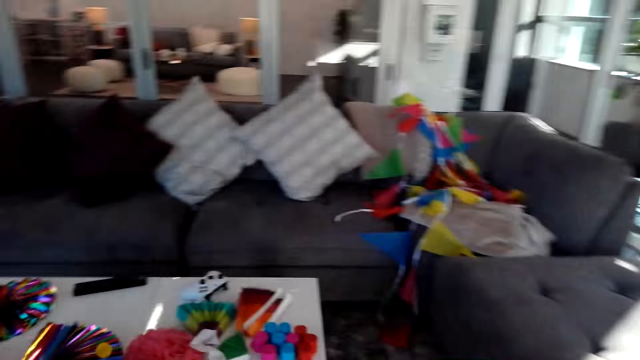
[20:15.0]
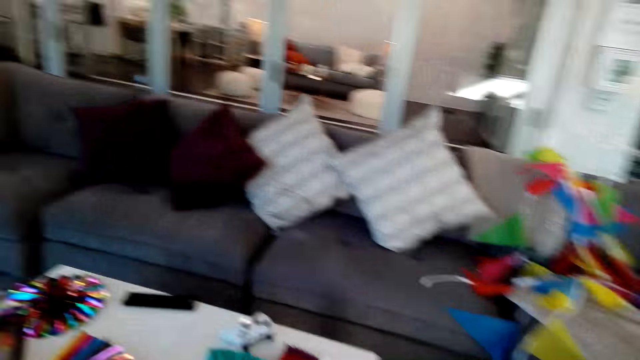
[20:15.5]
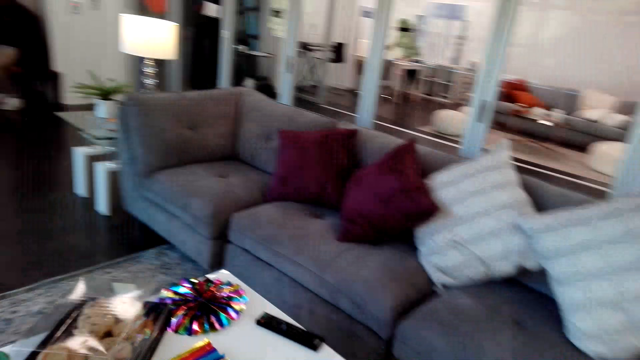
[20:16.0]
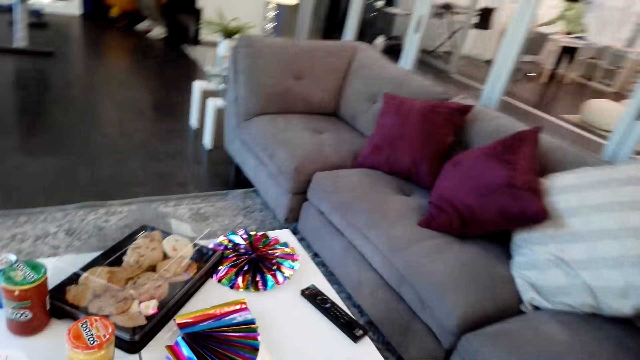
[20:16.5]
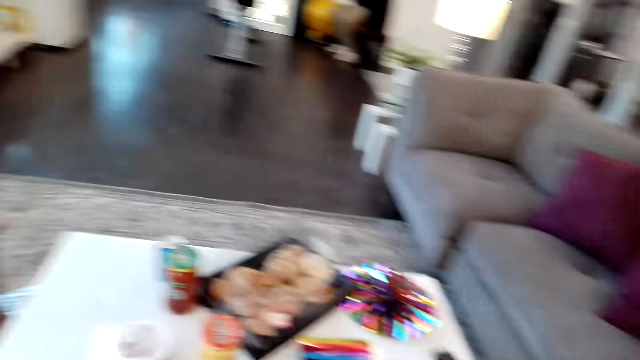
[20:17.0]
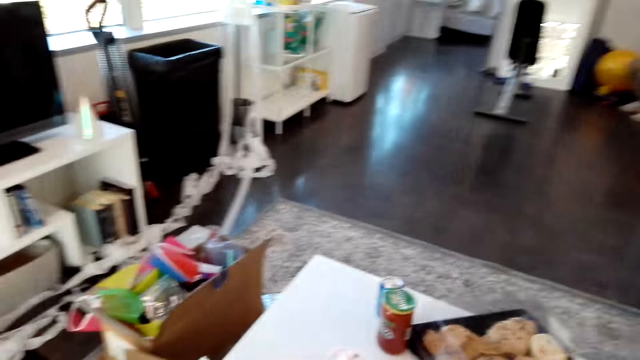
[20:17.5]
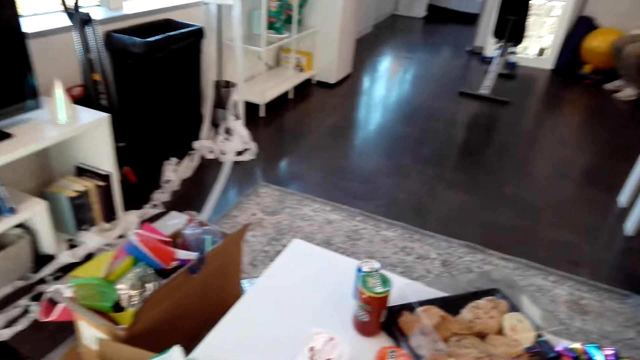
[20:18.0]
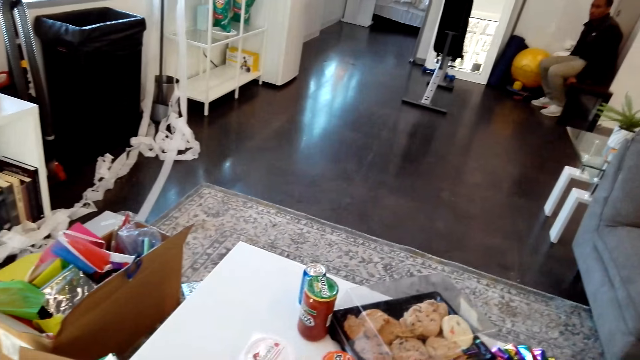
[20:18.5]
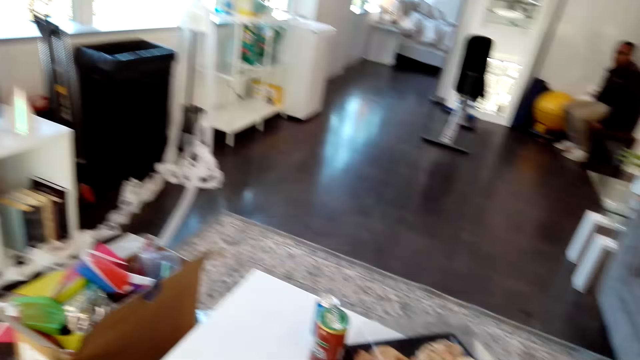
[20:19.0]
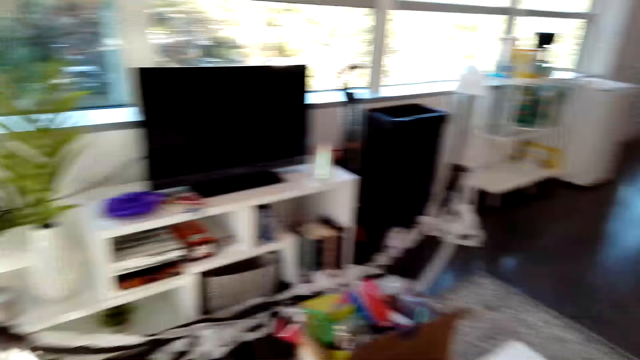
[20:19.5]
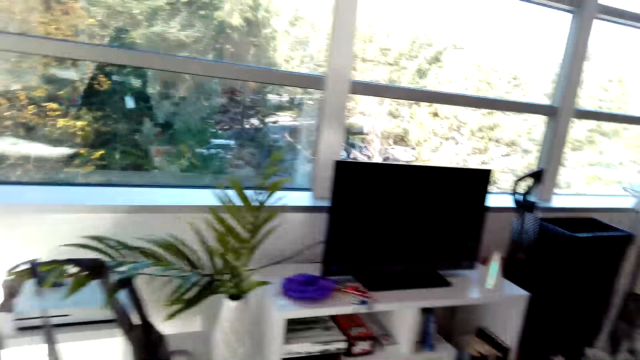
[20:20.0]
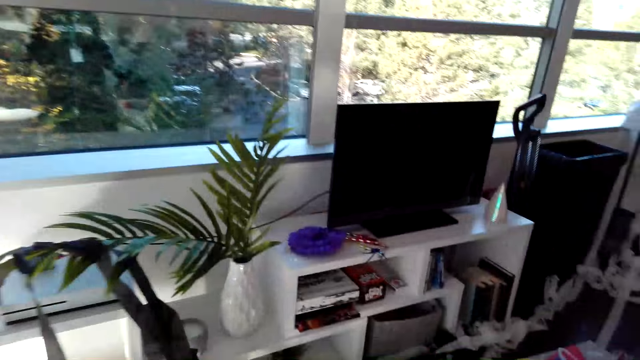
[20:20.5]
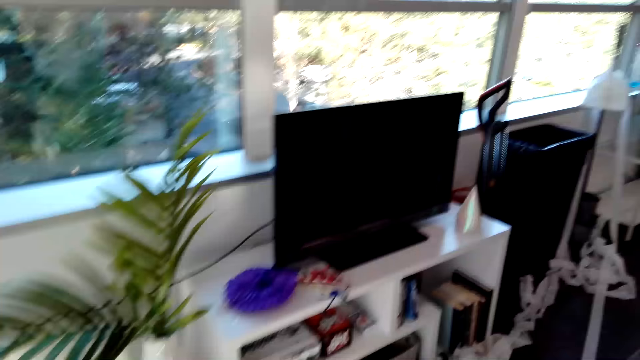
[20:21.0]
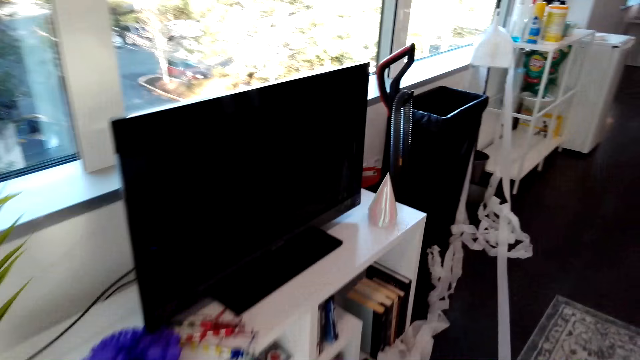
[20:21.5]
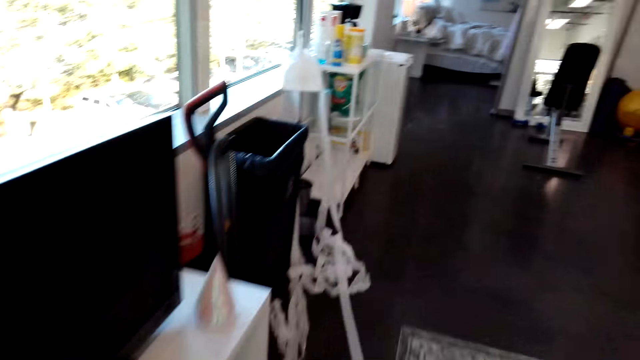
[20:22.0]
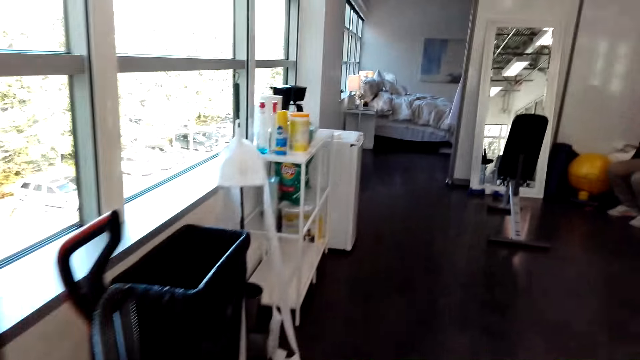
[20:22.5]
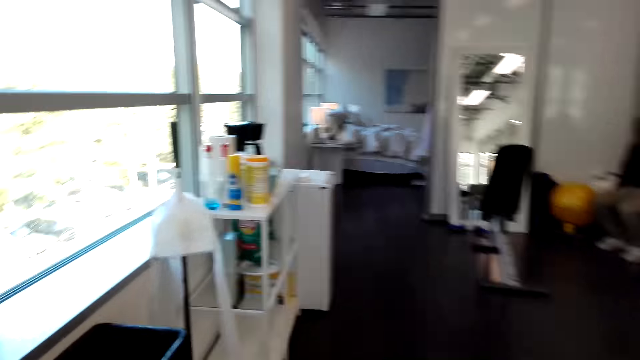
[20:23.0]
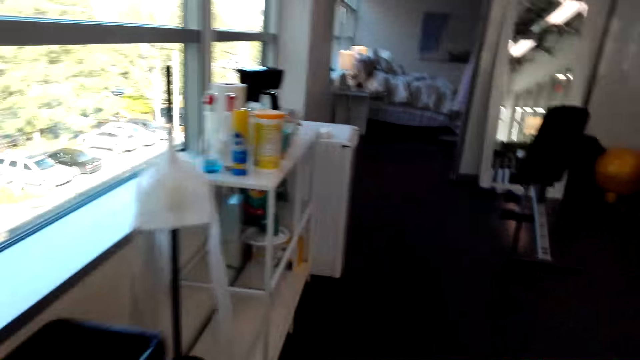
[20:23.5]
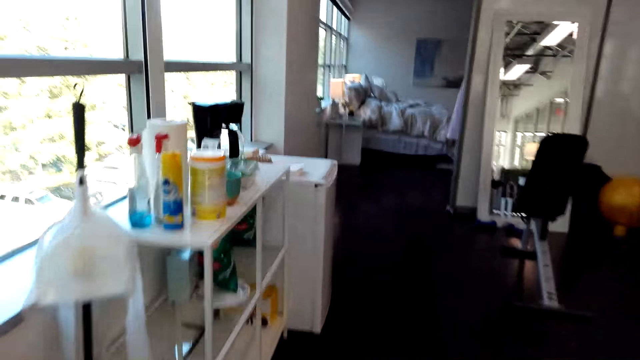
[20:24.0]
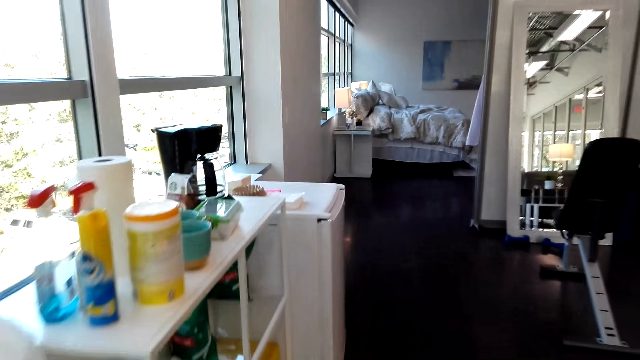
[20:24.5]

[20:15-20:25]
The camera wearer puts something on the table. They stare at the table. They turn towards the television. They walk towards the cabinet and talk to a man.

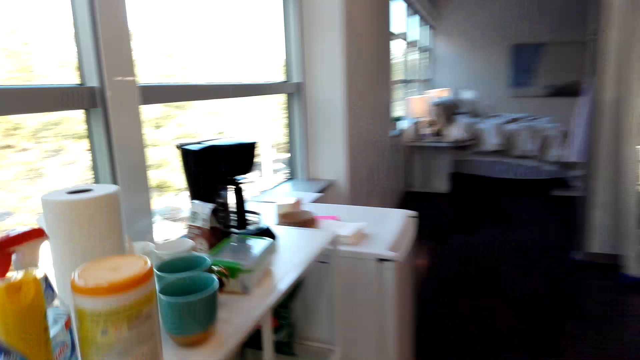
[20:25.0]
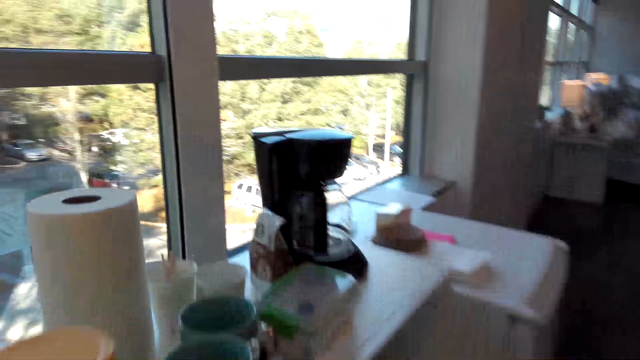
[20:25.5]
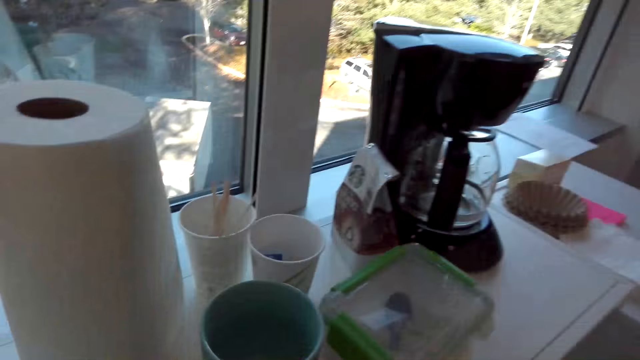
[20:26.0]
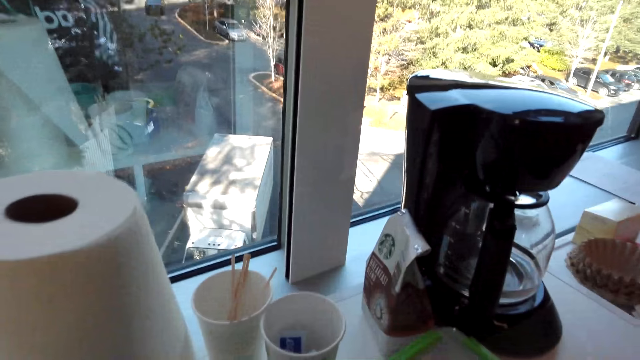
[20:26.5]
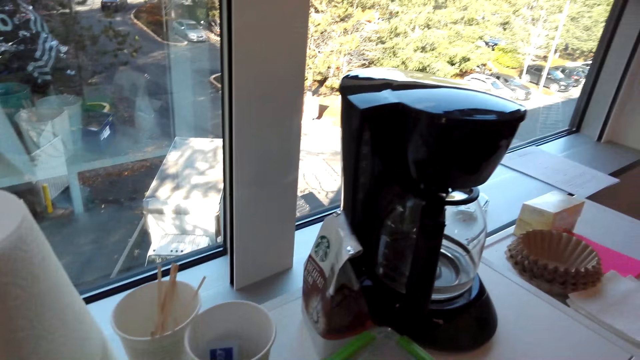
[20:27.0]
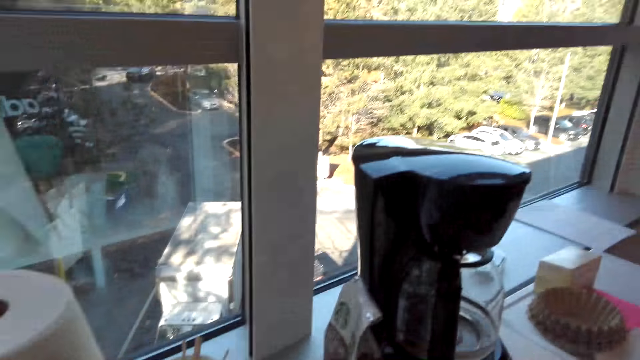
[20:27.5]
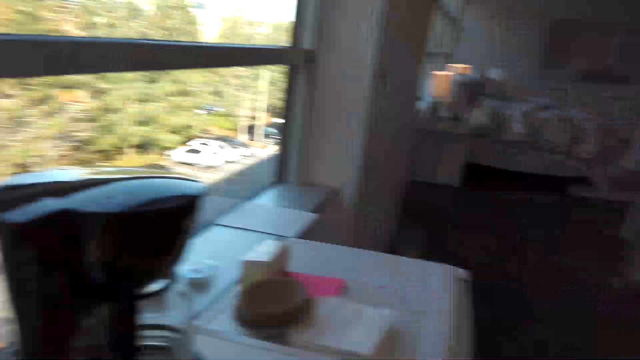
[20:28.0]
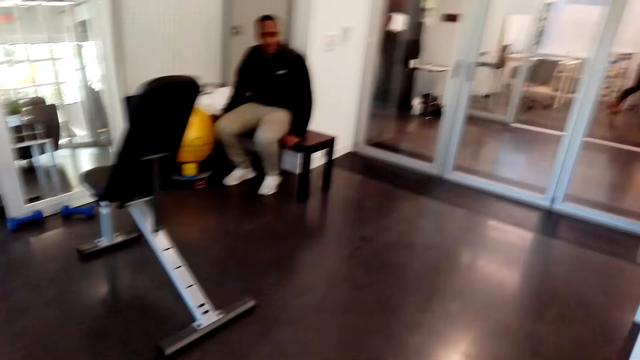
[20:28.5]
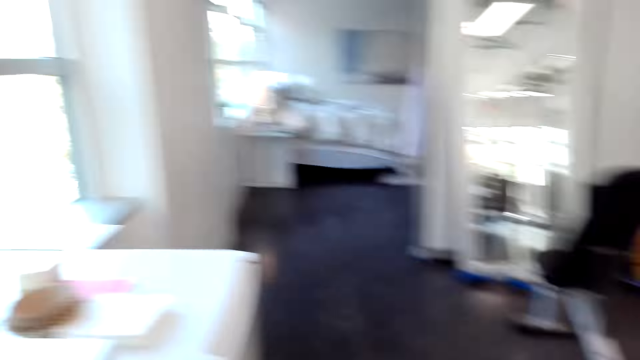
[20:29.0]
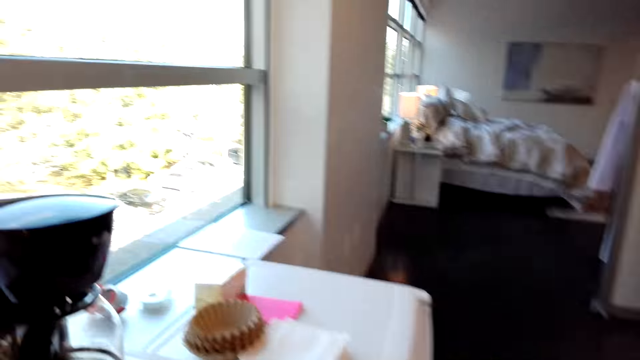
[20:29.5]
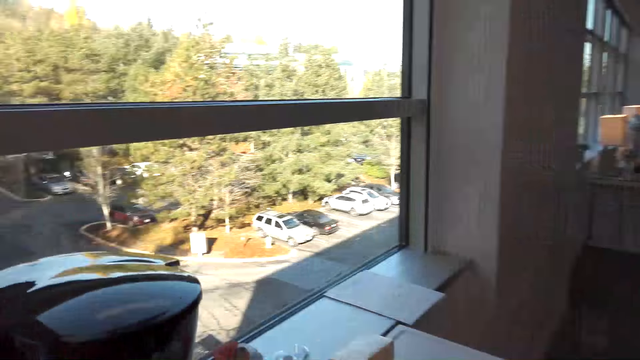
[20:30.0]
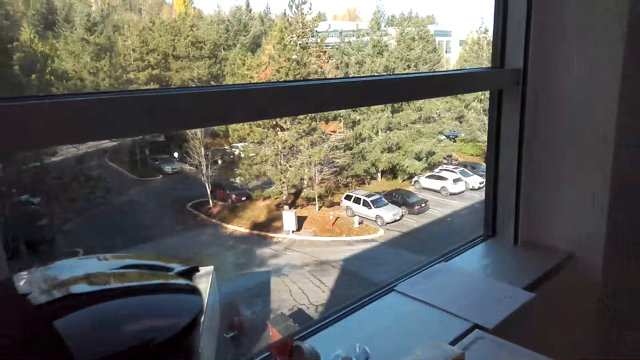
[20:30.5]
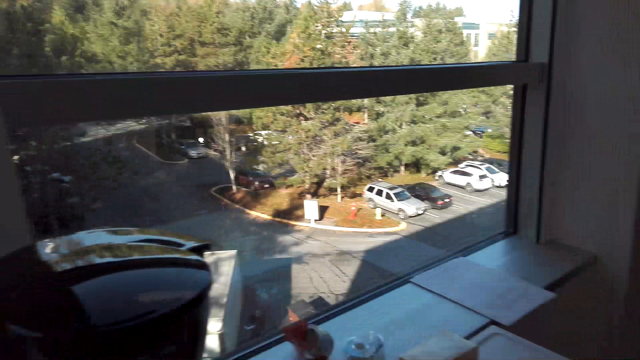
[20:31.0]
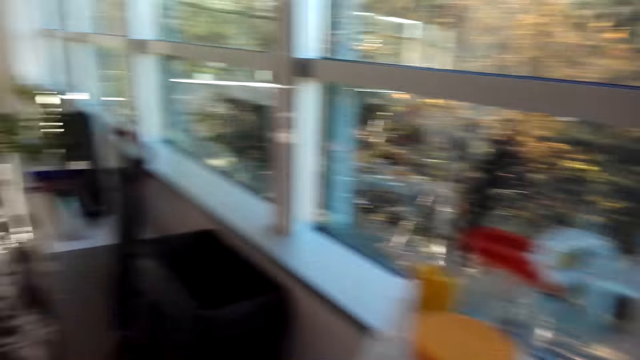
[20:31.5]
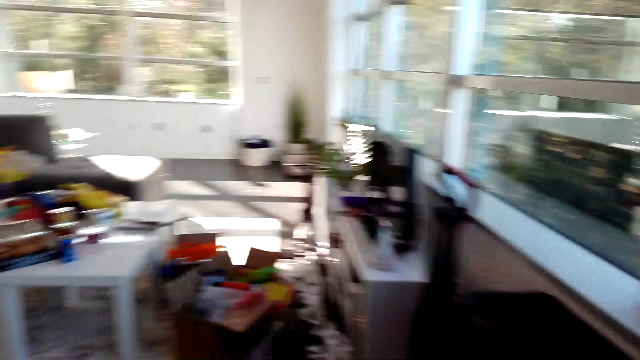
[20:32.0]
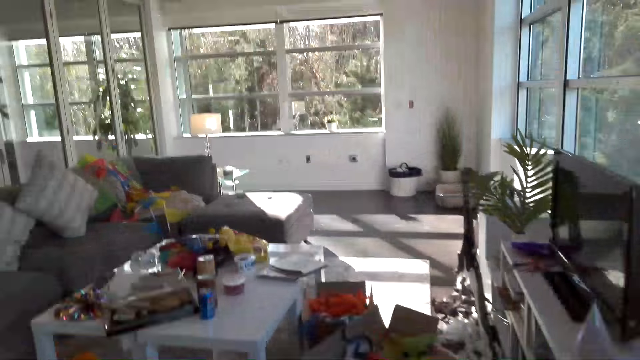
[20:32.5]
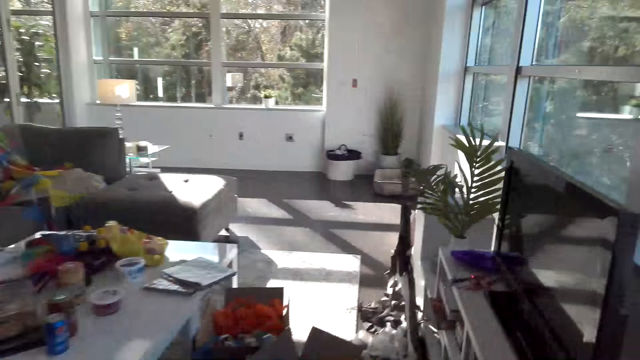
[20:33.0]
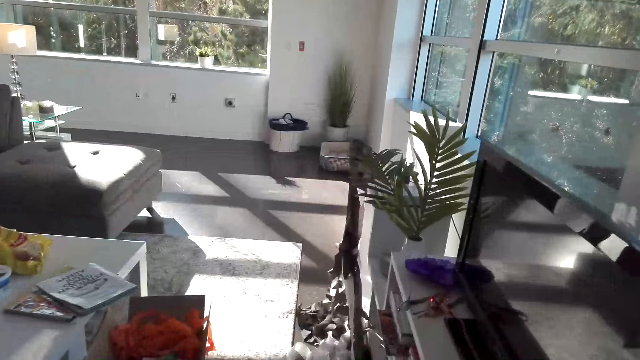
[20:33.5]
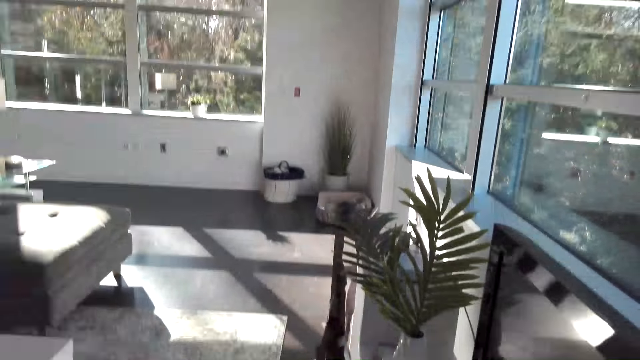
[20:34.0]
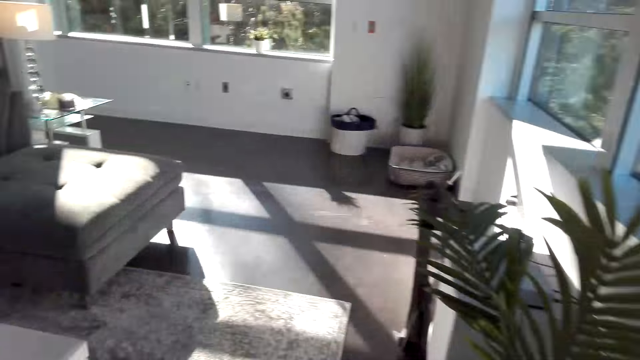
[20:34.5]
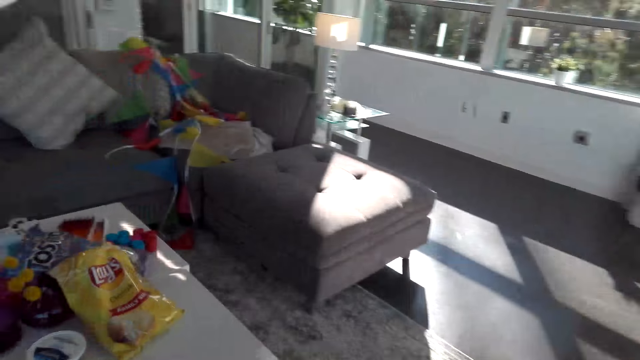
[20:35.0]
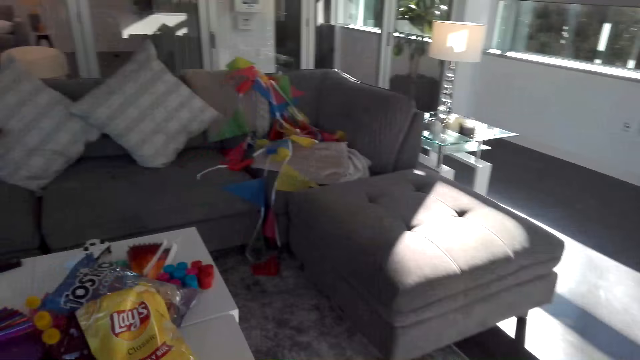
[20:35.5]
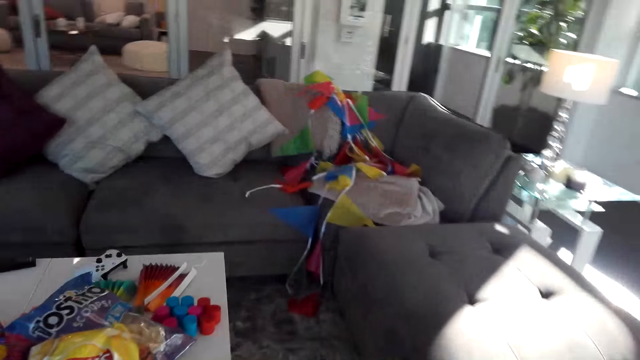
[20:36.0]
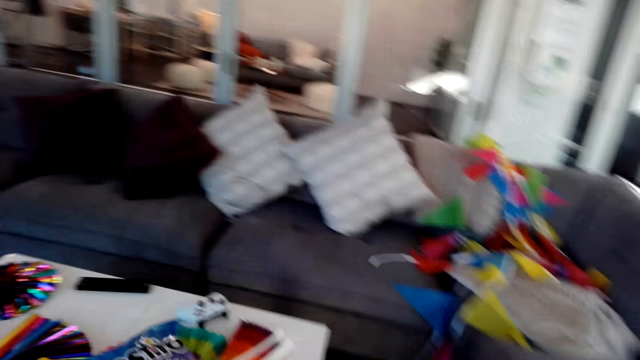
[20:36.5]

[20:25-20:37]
The camera wearer takes the glasses. They look around. They move the glasses. They walk towards the table. They talk to a man. They move around the house.
